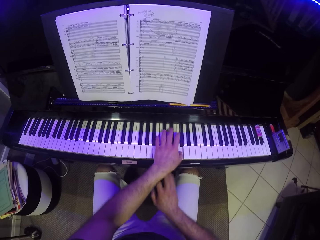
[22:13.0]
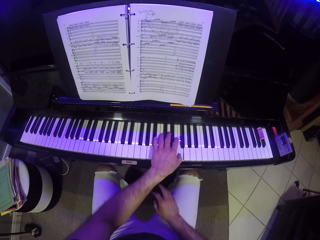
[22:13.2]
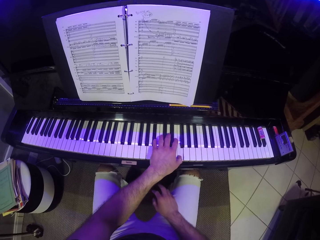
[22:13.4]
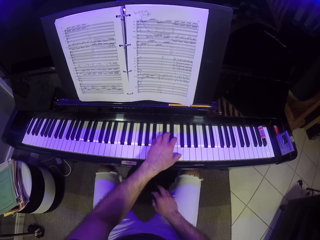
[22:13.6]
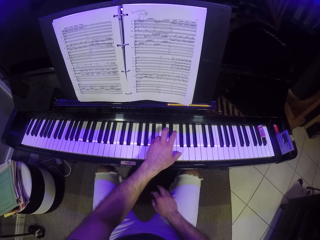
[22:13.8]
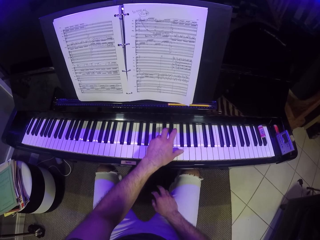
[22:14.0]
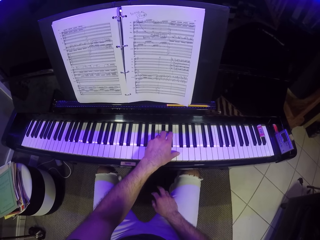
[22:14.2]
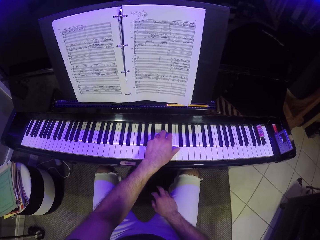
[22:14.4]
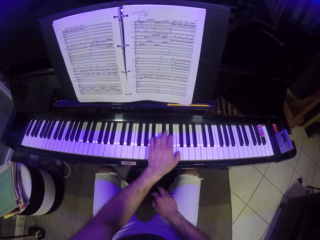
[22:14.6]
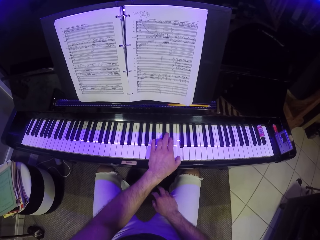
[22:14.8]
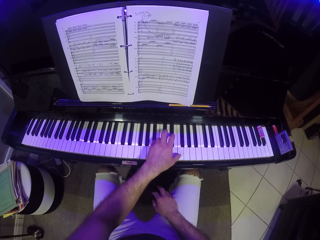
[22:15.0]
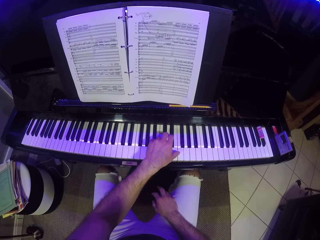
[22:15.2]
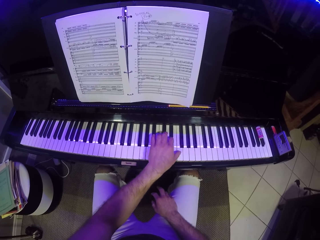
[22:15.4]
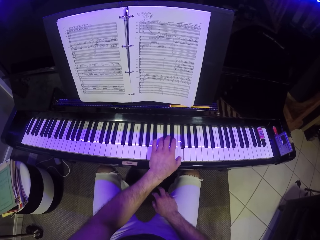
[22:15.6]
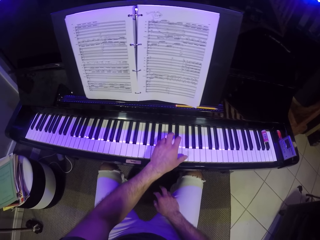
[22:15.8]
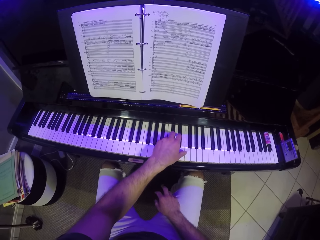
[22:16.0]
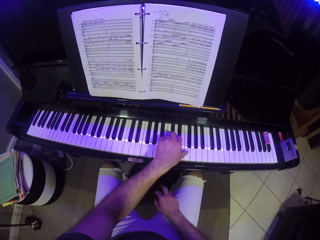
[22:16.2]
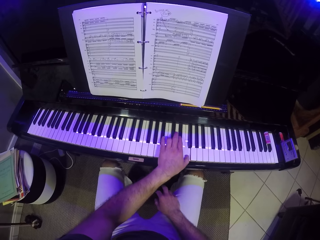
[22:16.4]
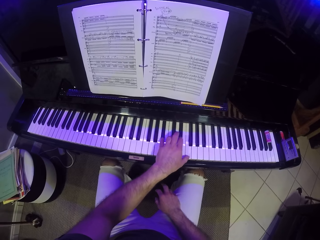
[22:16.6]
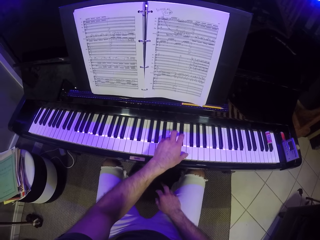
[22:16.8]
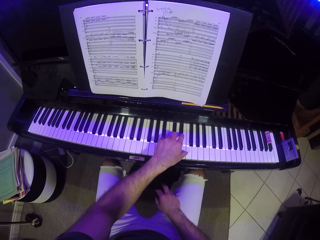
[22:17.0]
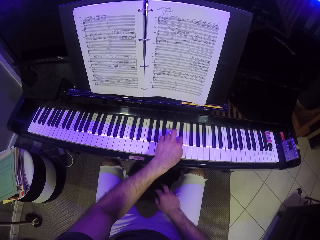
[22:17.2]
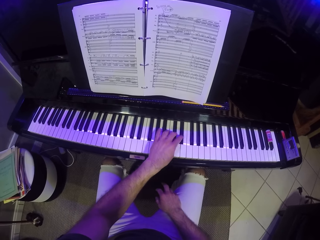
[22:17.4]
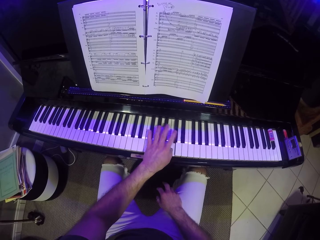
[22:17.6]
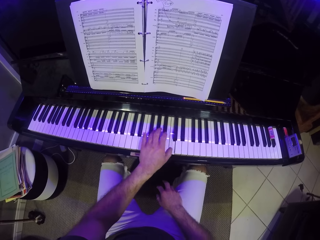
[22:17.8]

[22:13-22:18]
The camera wearer plays the piano with his left hand.

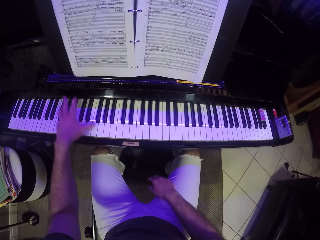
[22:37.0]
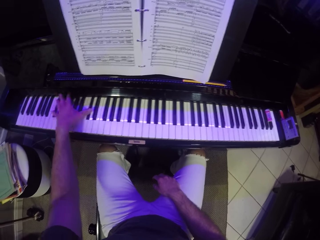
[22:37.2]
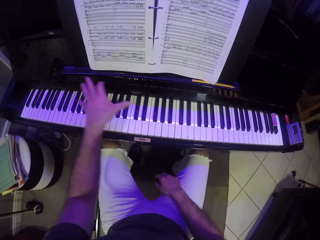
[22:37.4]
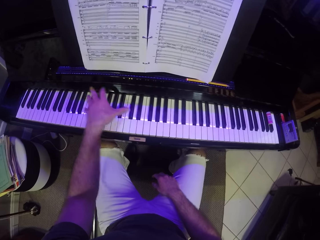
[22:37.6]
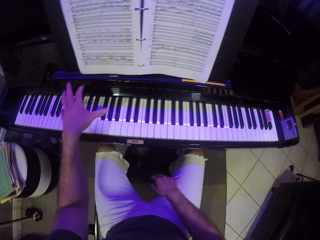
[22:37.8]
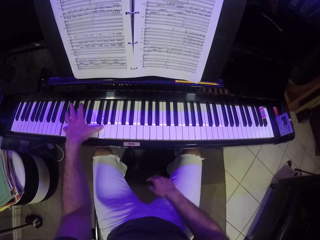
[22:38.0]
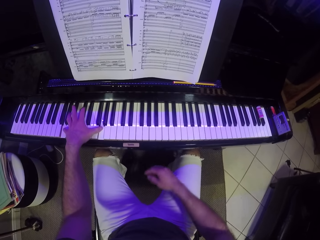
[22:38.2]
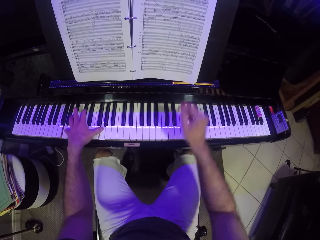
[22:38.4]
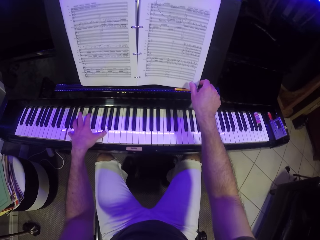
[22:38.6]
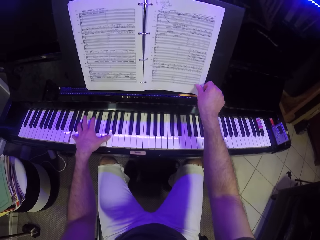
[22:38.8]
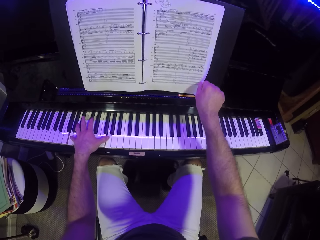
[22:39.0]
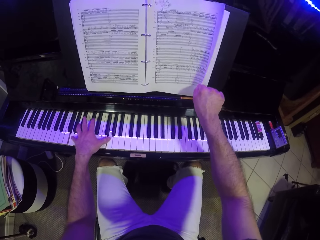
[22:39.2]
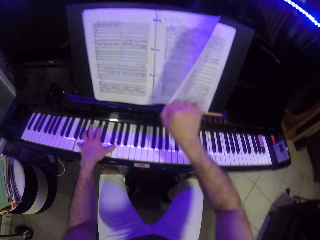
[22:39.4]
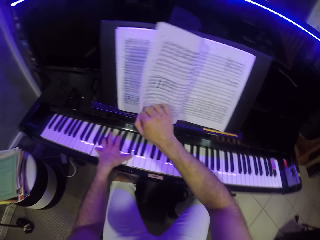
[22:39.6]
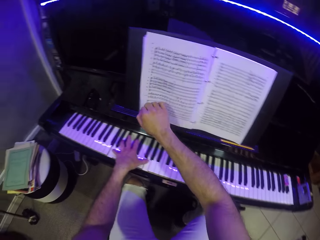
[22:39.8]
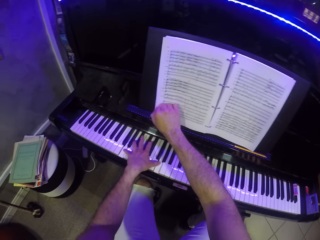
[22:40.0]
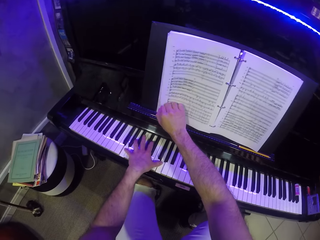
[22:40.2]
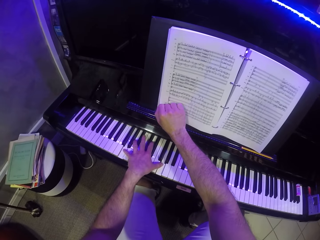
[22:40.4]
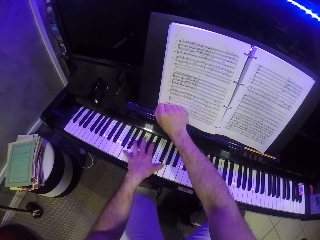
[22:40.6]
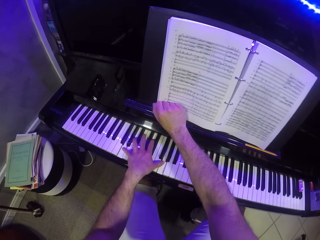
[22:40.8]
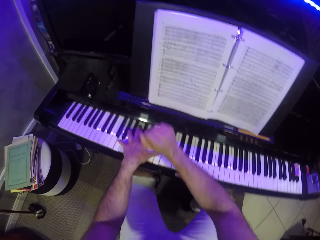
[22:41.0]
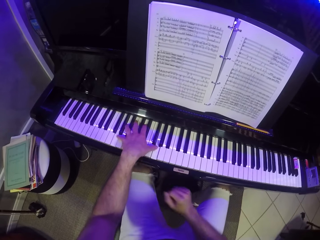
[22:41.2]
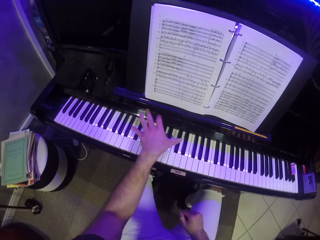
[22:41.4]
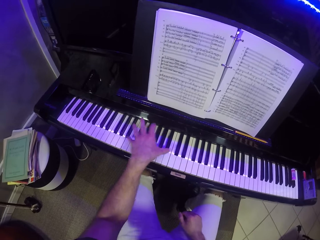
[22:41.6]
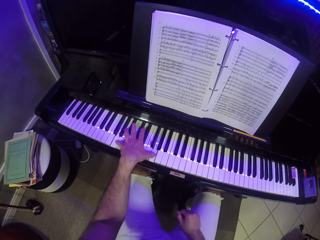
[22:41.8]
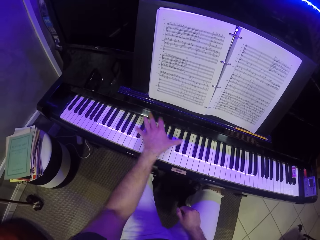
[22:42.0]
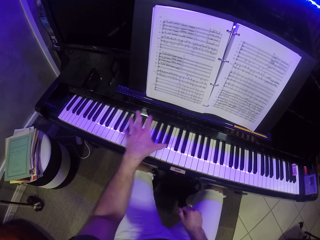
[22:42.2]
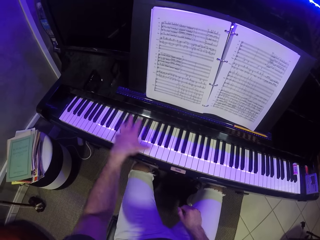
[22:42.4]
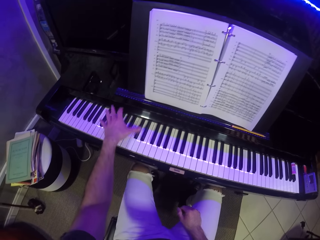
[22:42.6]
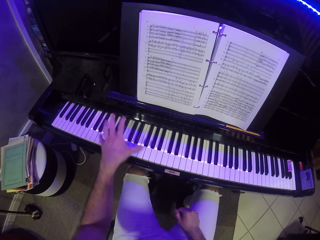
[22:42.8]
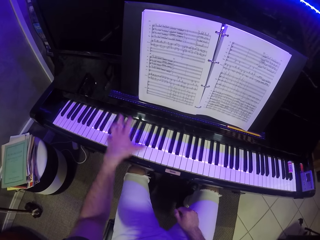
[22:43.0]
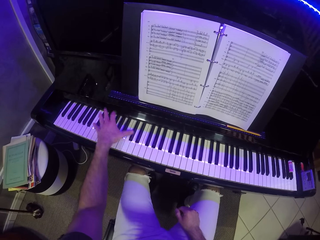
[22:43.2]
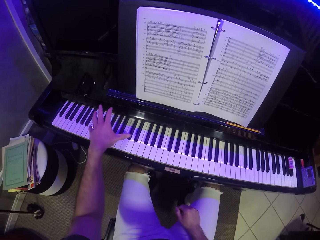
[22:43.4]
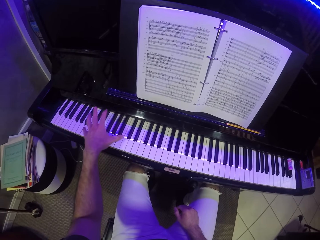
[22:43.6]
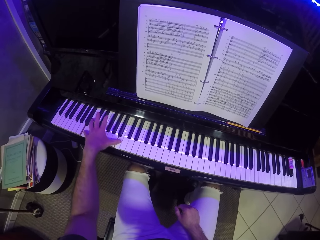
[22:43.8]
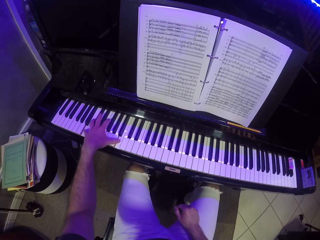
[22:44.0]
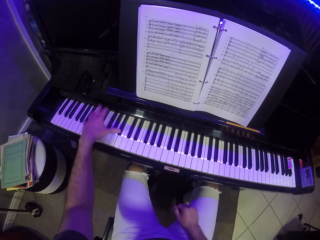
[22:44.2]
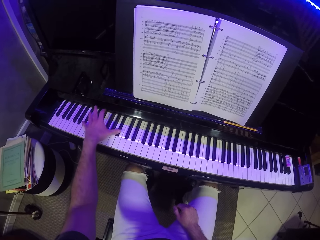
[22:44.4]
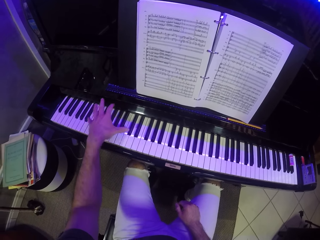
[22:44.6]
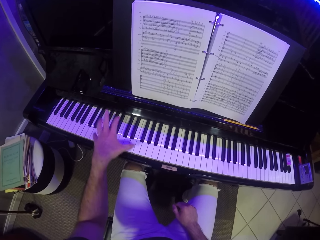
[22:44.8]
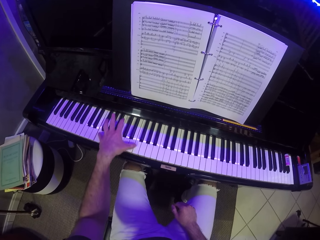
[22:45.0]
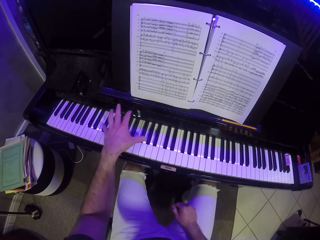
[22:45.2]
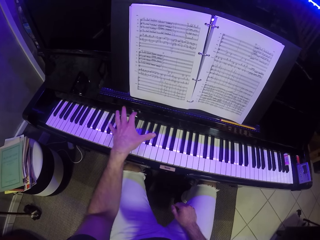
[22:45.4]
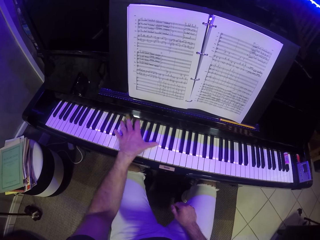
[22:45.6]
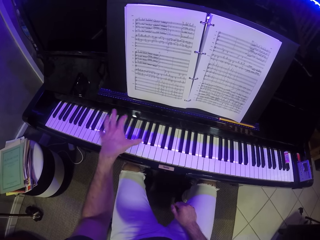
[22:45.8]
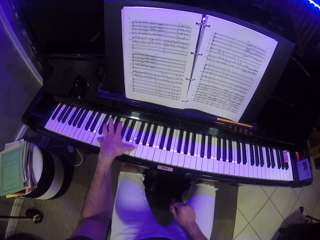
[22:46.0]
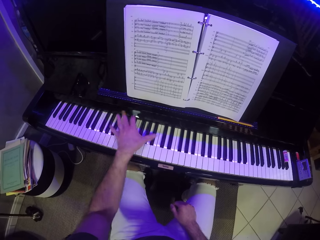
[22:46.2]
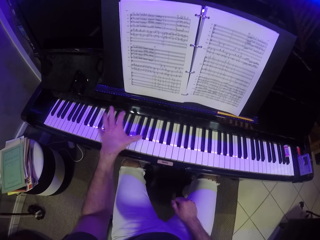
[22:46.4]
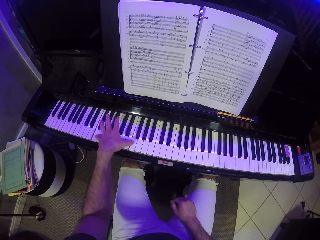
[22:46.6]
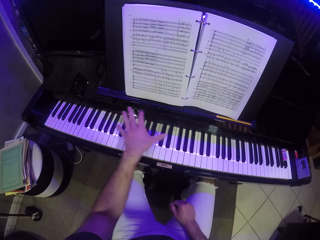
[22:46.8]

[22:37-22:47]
The camera wearer flips a page of the music notes book with his right hand. He plays the piano with his left hand.

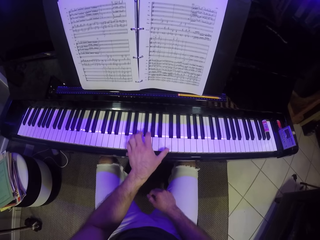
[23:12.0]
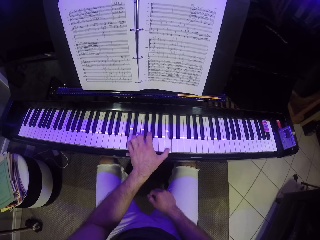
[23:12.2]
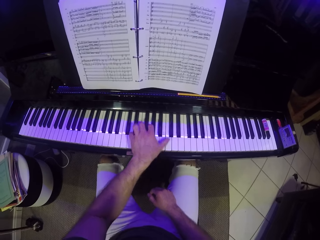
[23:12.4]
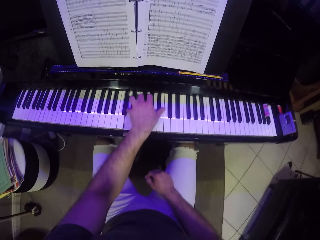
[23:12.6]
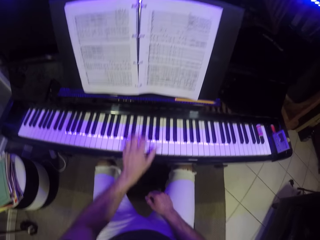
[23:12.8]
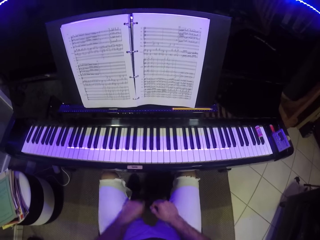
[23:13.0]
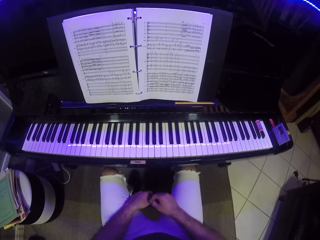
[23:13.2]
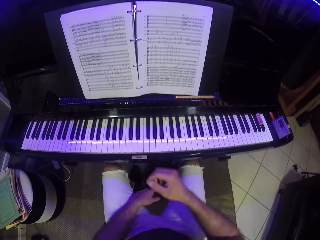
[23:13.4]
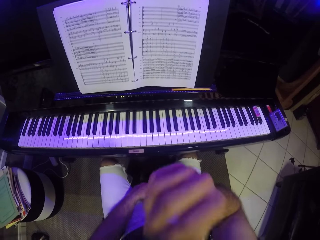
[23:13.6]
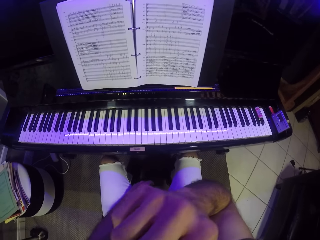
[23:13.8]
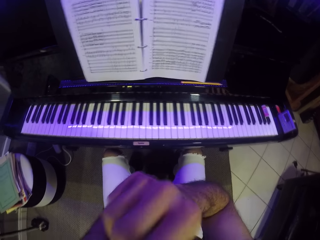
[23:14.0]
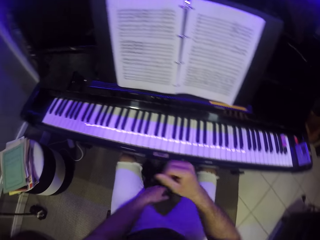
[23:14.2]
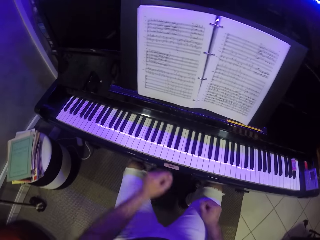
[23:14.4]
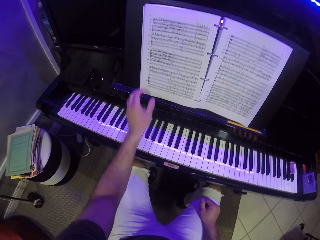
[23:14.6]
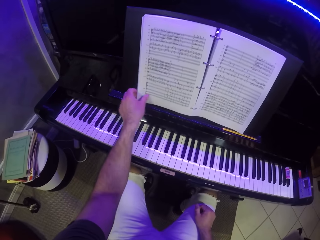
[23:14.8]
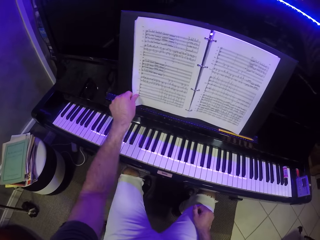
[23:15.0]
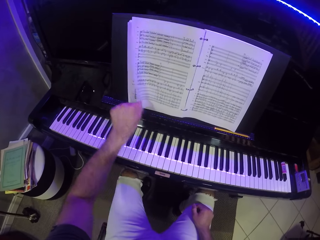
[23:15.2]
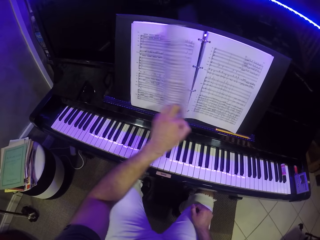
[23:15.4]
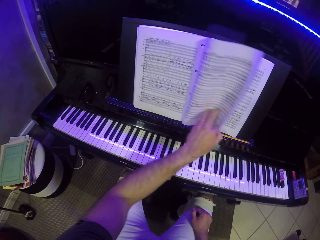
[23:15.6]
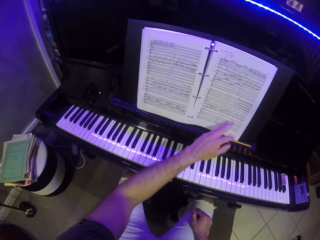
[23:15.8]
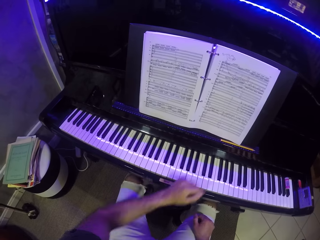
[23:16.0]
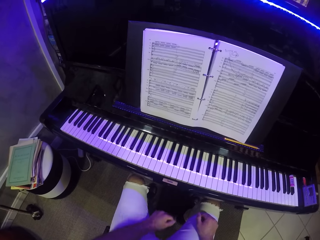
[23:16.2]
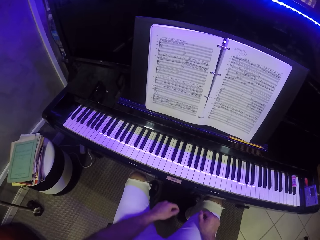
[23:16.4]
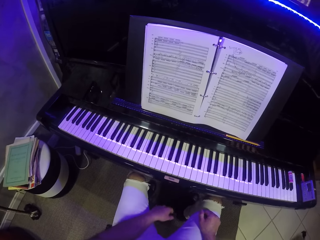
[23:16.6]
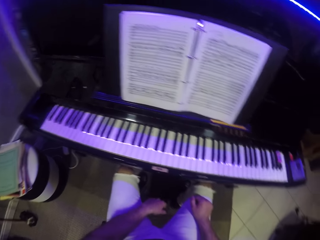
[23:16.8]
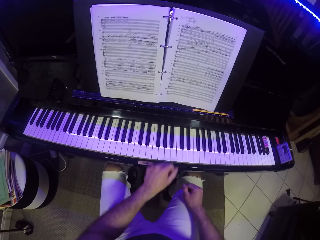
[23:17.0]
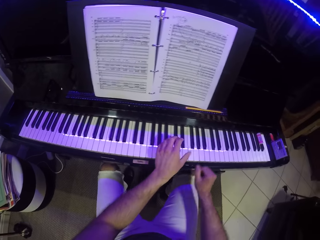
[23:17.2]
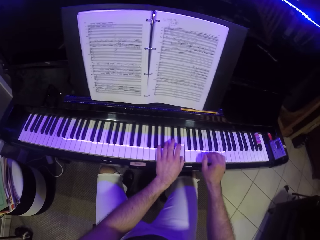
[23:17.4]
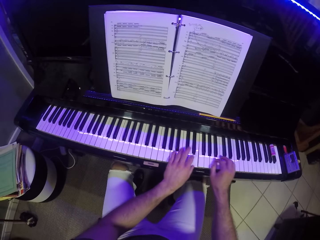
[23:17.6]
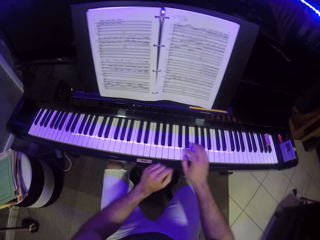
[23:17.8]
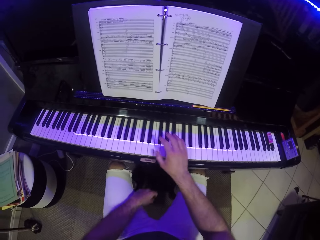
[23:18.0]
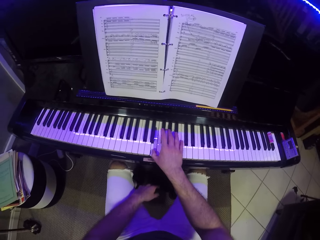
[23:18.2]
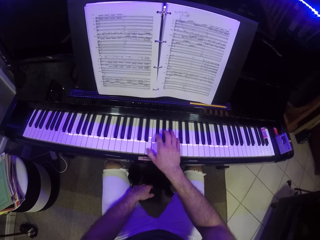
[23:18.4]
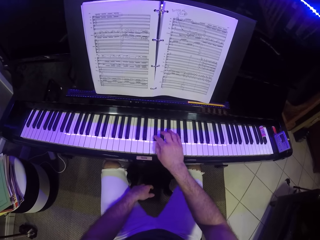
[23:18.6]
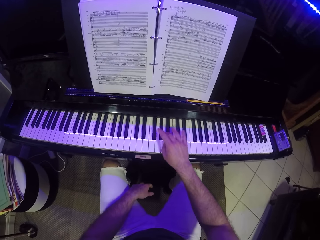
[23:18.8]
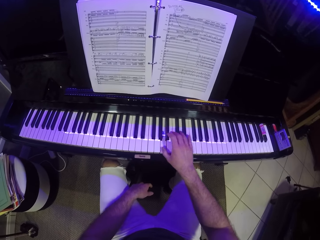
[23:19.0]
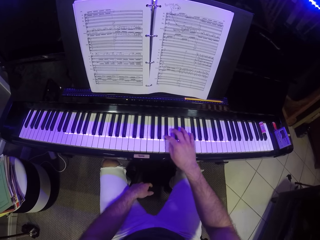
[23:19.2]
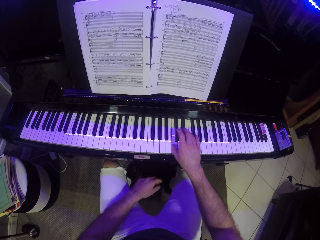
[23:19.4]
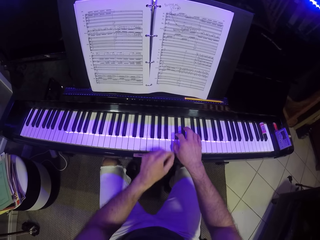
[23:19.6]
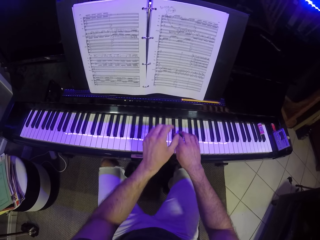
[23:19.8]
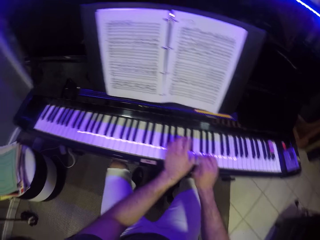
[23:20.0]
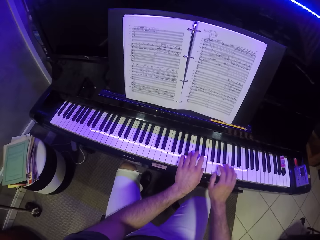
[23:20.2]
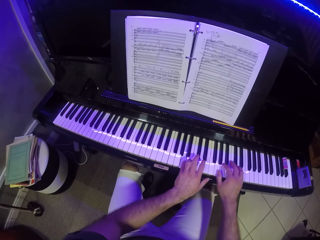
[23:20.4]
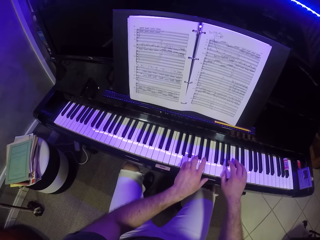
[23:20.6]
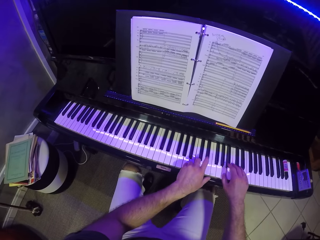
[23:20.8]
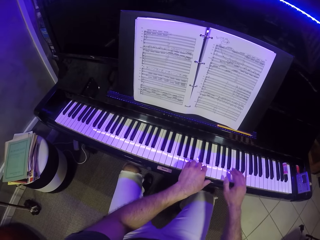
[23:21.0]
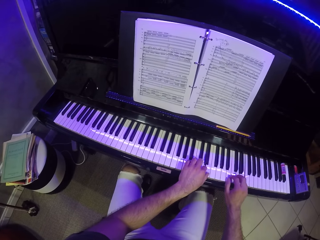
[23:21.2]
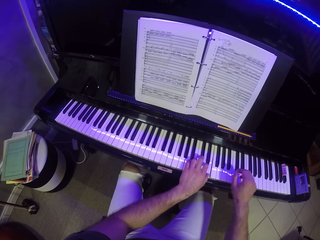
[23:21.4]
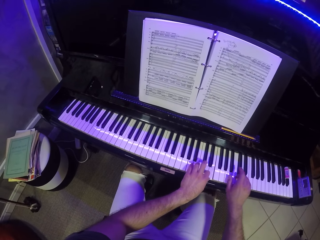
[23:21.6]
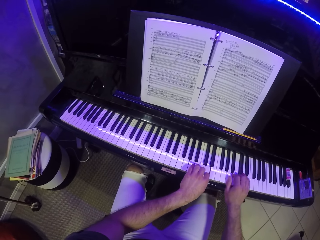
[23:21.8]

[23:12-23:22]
The camera wearer raises his right hand towards his mouth. He touches his nose. He flips the piano music sheet with his left hand. He plays the piano with his left hand. He plays the piano with his right hand. He plays the piano with both hands.
